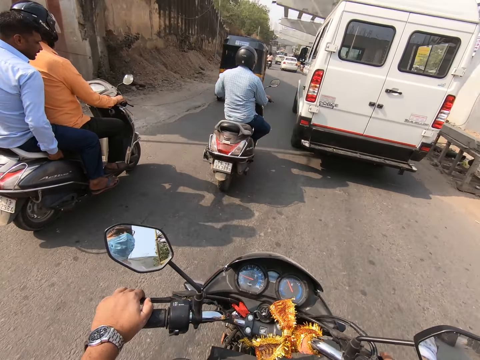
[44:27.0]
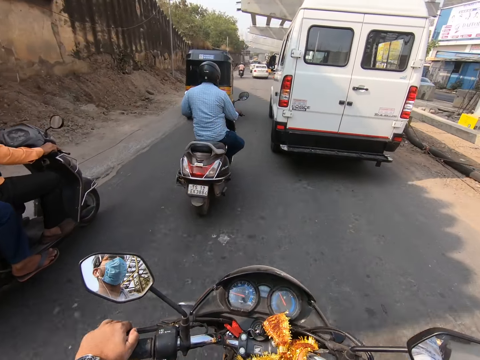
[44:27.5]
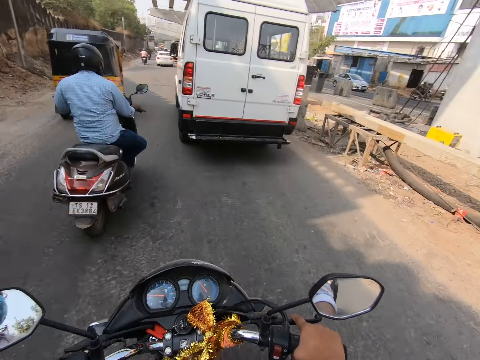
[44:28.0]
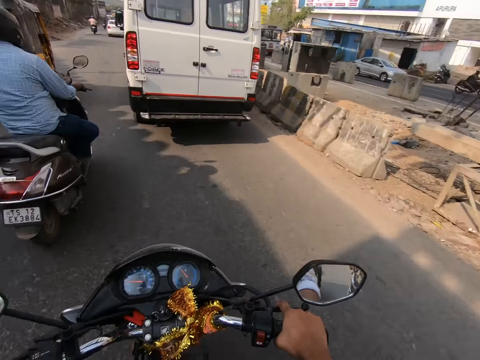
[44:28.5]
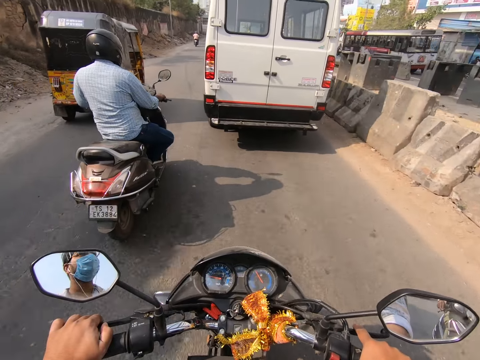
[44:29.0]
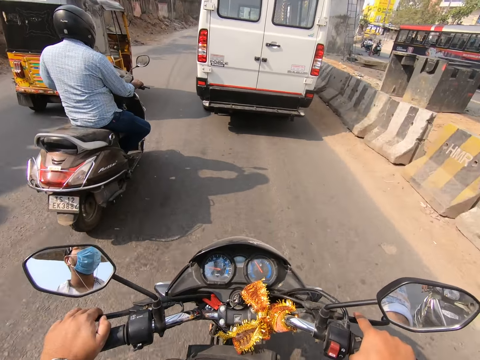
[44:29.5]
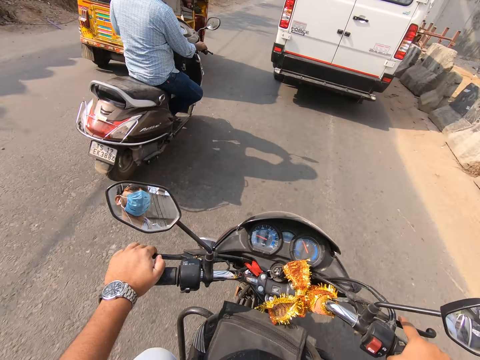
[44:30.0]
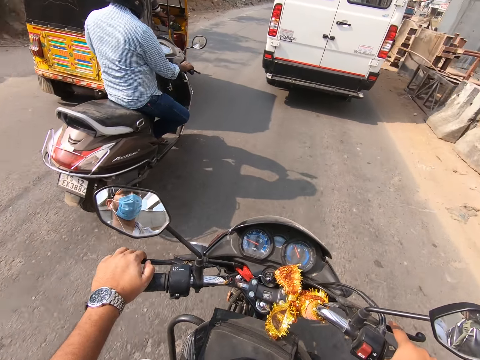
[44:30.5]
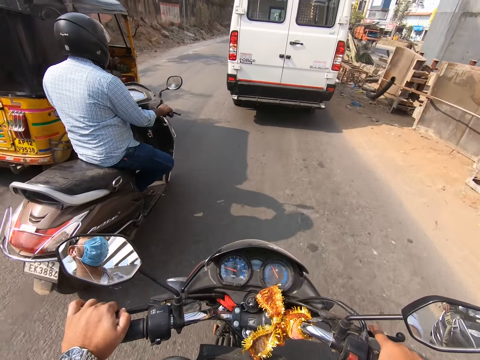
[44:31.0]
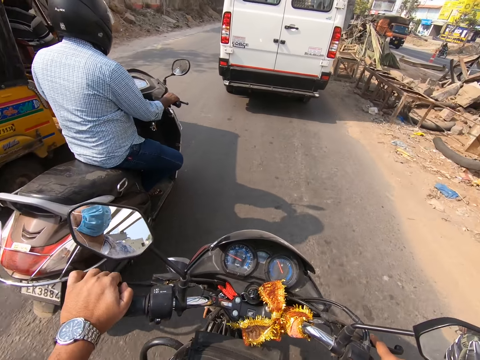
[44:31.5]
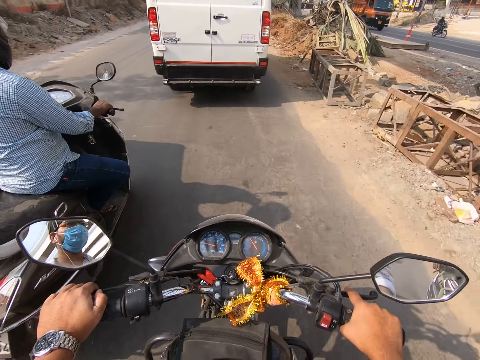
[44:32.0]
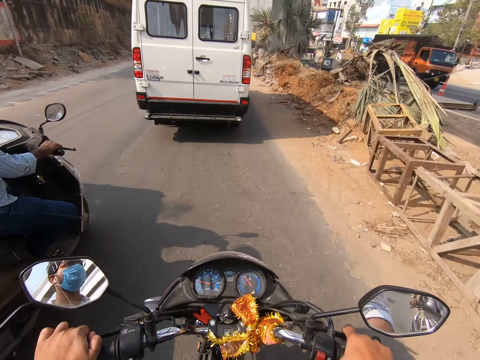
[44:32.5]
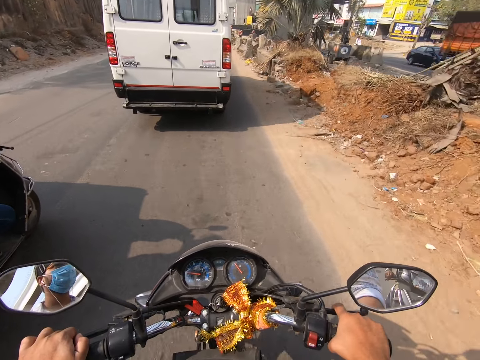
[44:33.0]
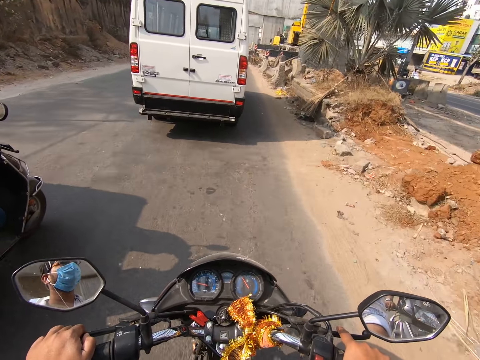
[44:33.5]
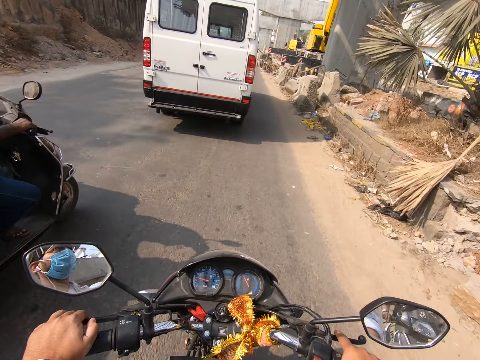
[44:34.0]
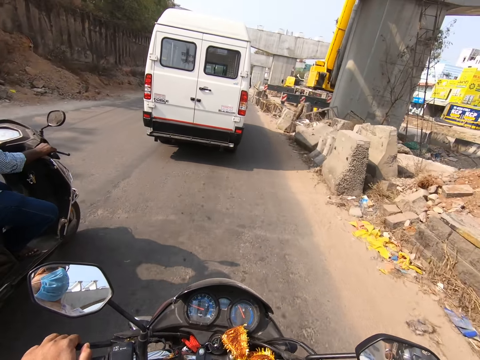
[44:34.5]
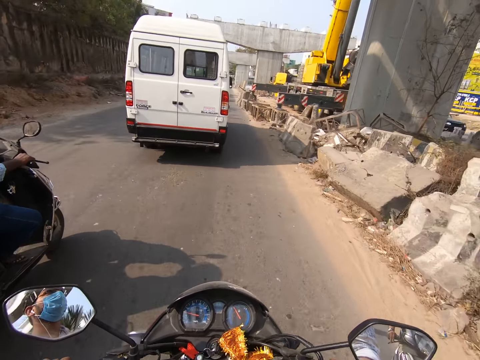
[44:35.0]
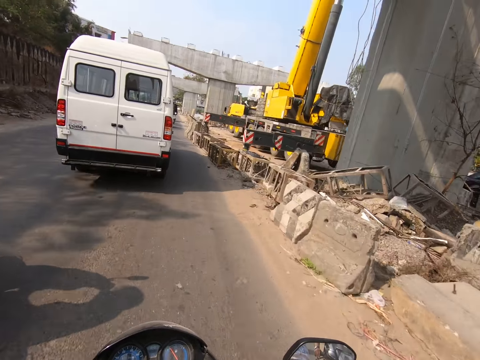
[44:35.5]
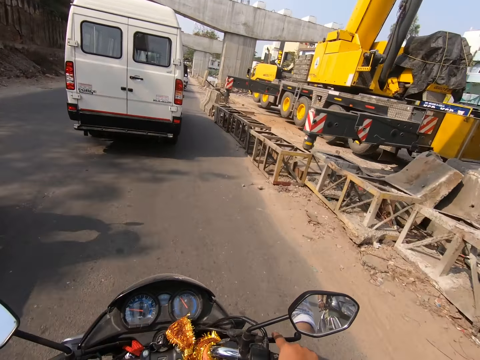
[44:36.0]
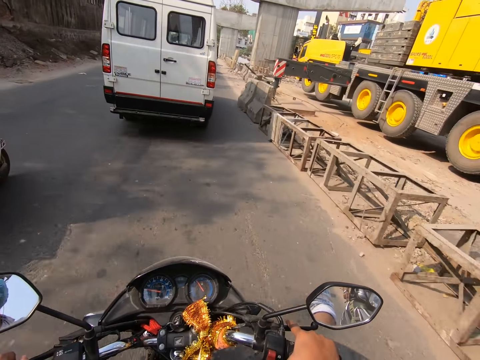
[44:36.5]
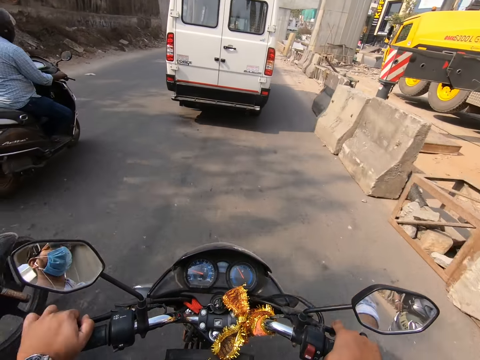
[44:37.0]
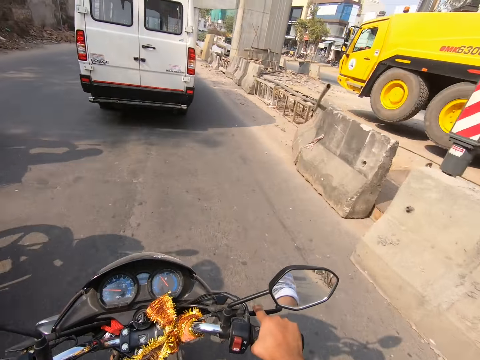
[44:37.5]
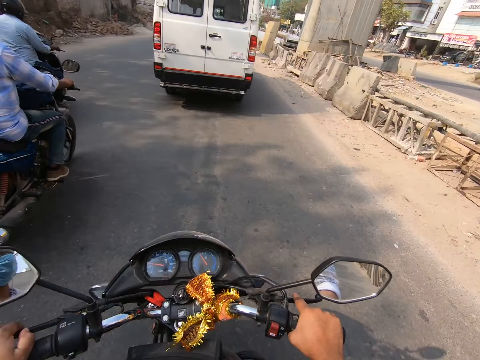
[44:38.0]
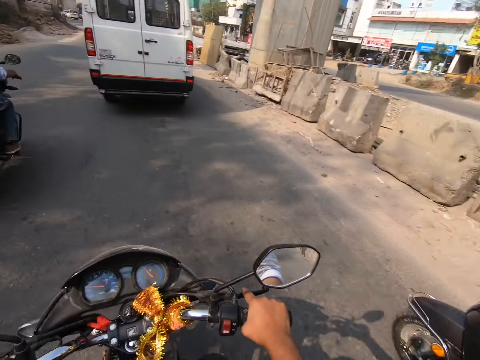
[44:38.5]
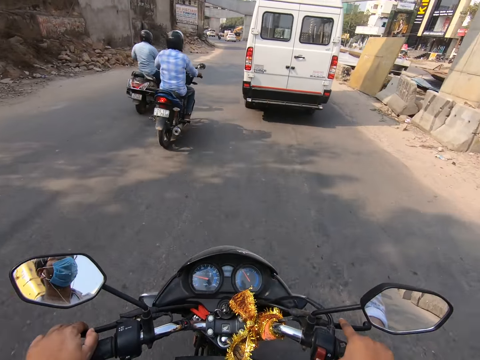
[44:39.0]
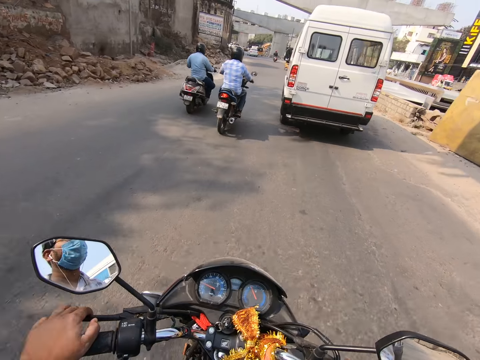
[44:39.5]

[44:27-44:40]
The camera wearer rides past a rider. They look around the road. They drive a motorbike on the road.

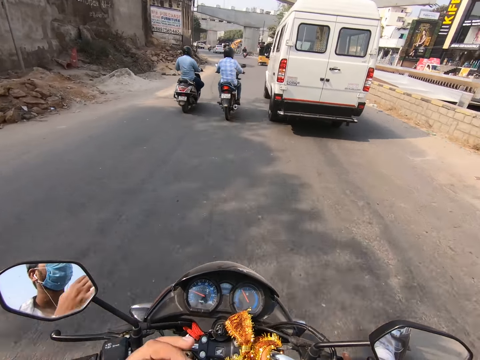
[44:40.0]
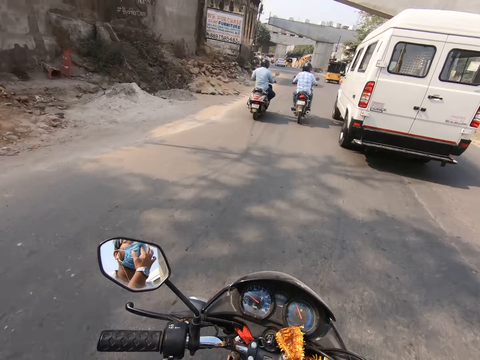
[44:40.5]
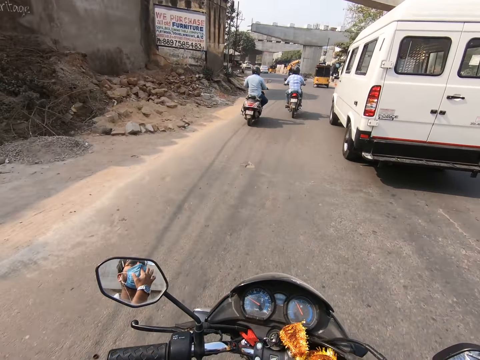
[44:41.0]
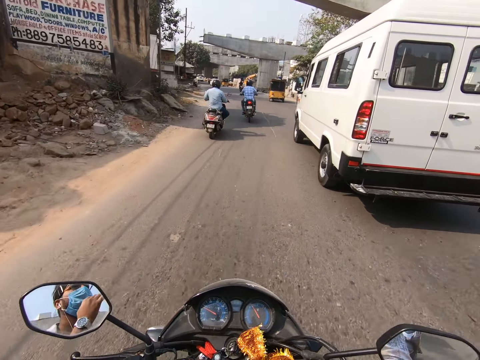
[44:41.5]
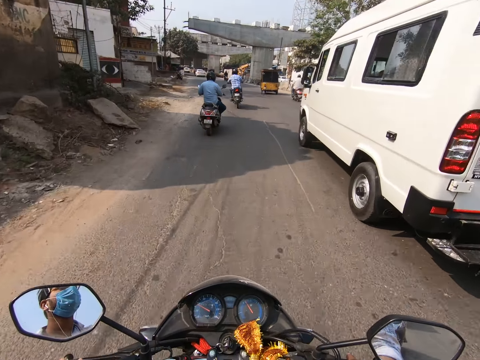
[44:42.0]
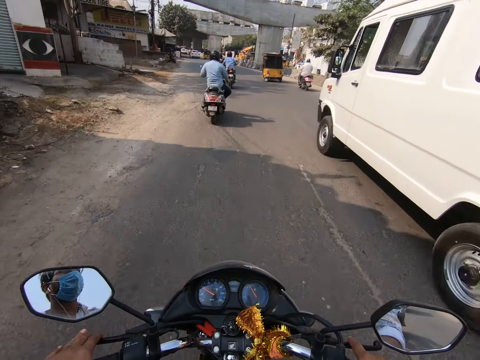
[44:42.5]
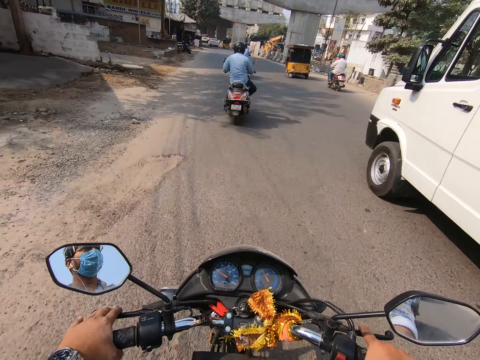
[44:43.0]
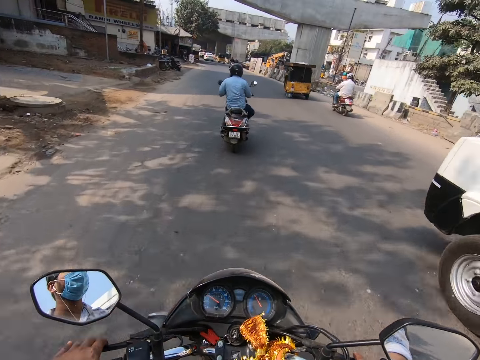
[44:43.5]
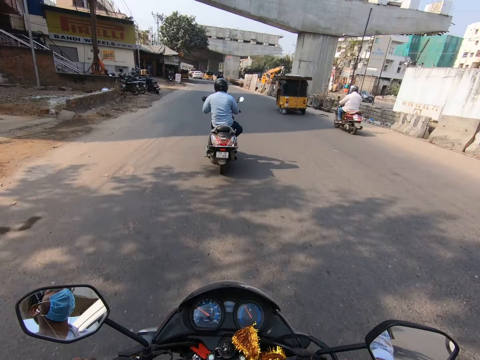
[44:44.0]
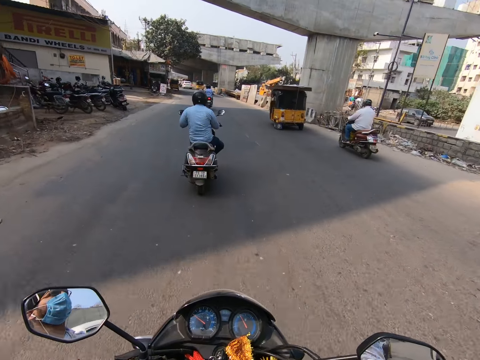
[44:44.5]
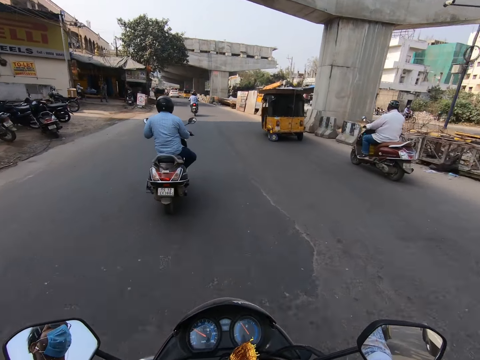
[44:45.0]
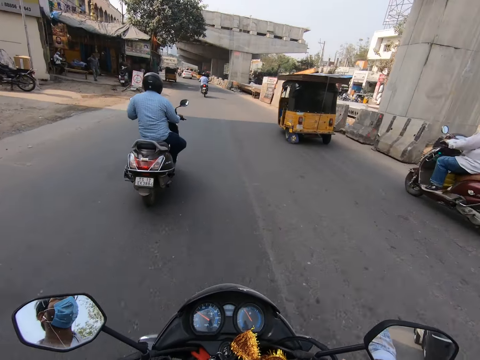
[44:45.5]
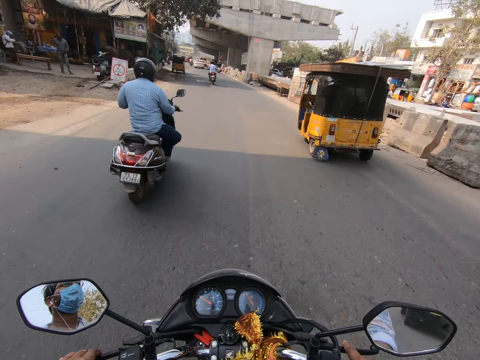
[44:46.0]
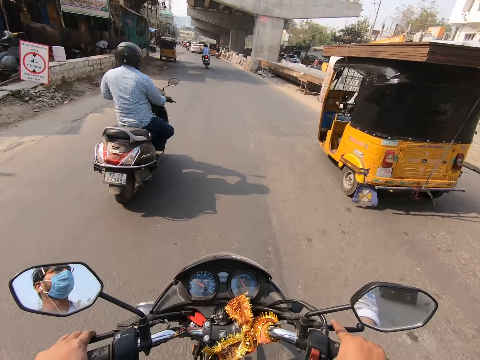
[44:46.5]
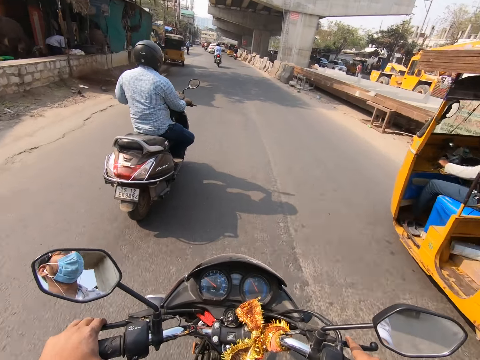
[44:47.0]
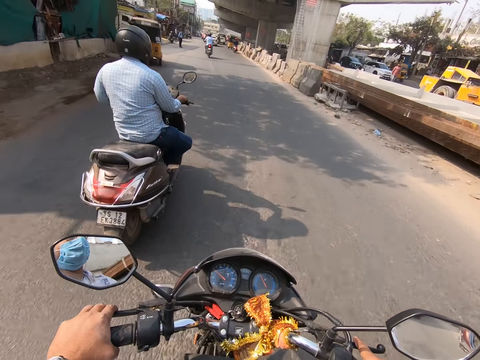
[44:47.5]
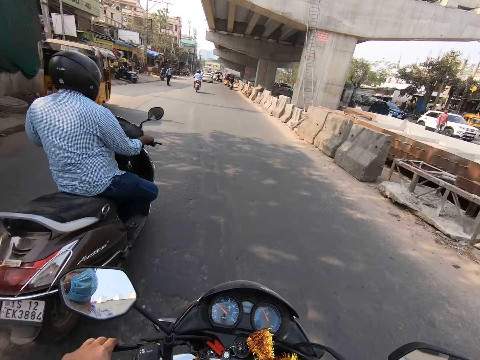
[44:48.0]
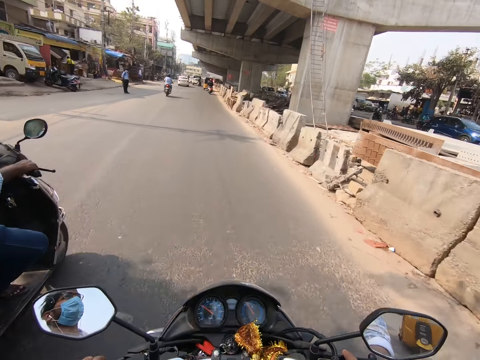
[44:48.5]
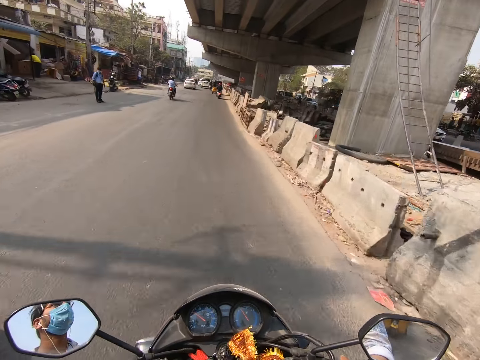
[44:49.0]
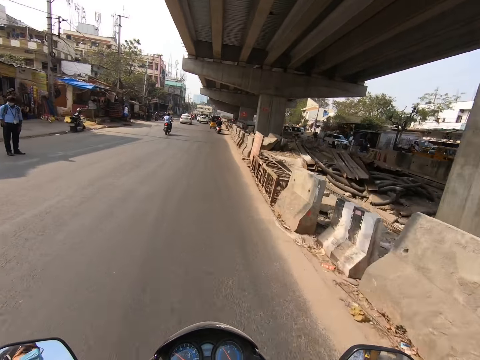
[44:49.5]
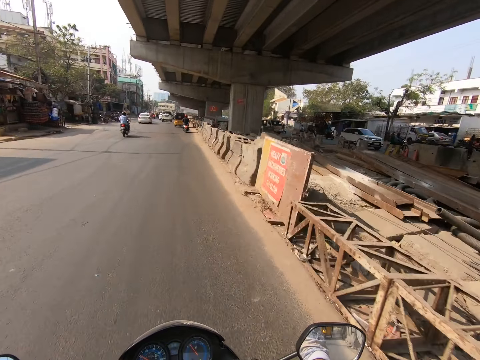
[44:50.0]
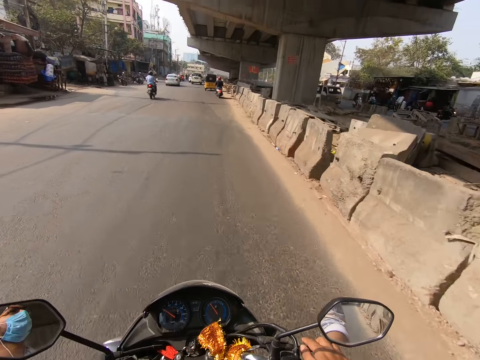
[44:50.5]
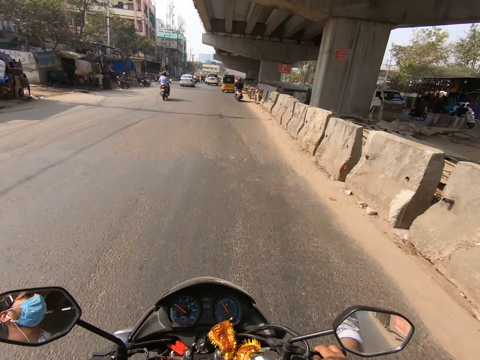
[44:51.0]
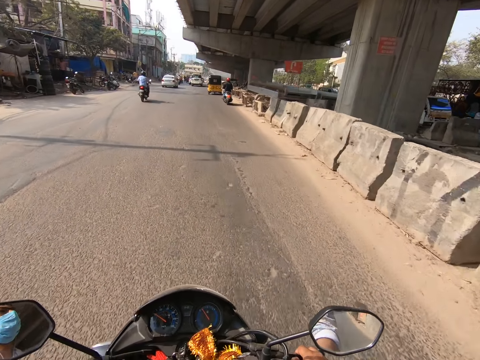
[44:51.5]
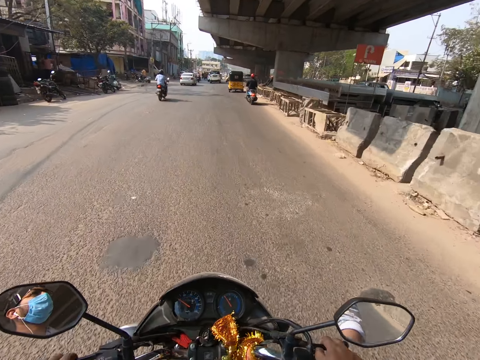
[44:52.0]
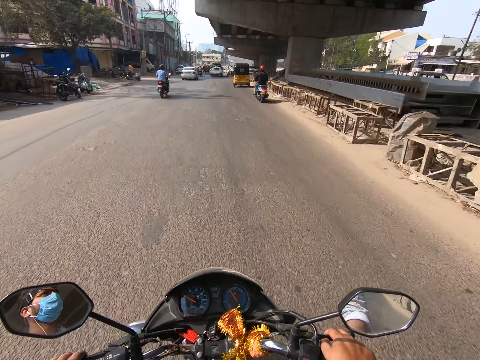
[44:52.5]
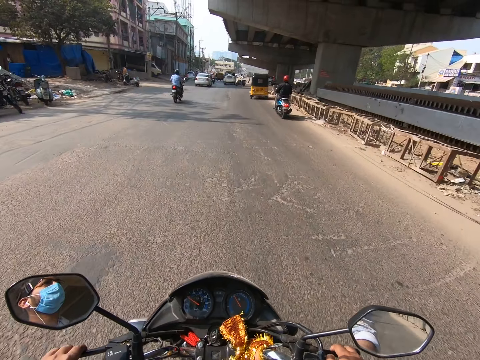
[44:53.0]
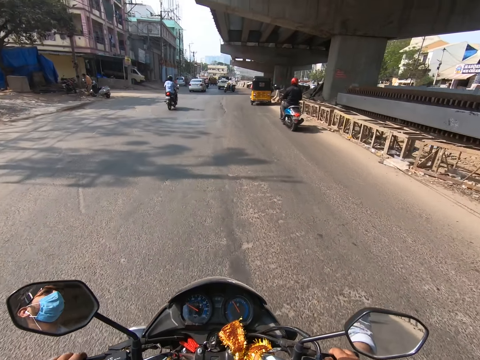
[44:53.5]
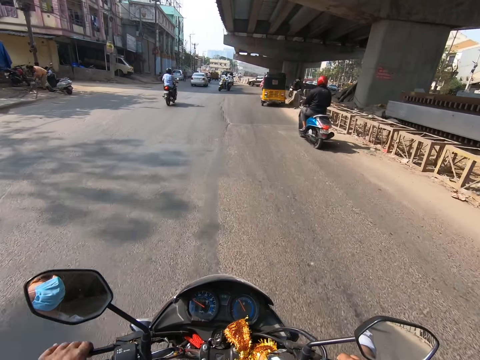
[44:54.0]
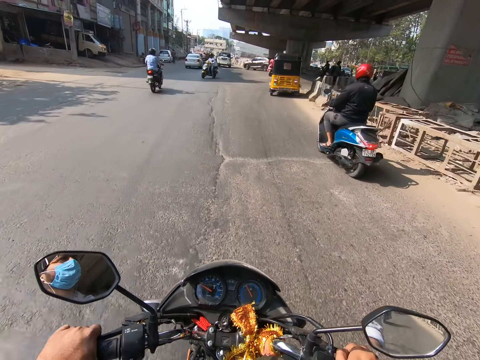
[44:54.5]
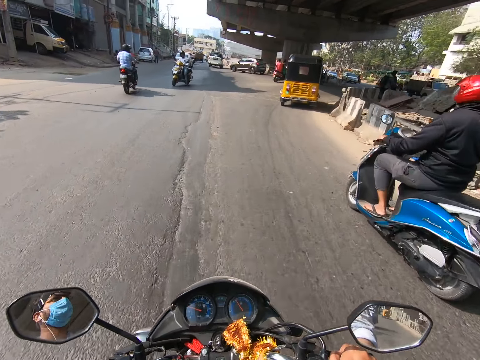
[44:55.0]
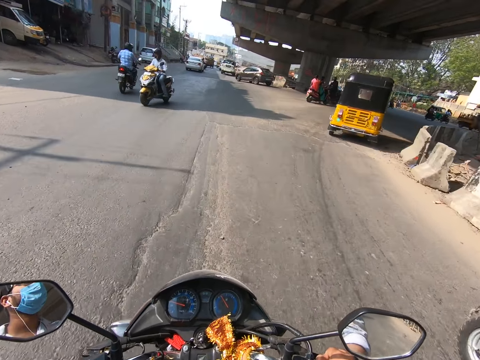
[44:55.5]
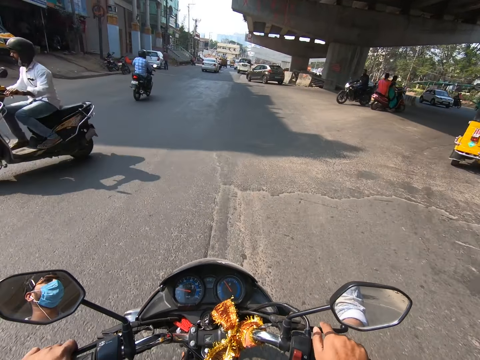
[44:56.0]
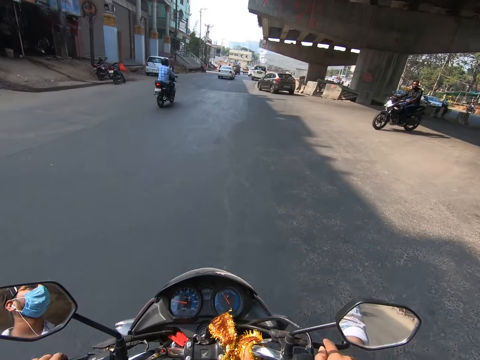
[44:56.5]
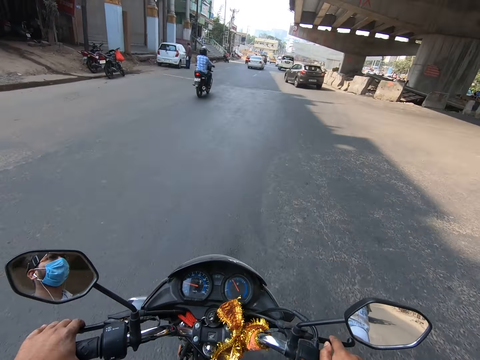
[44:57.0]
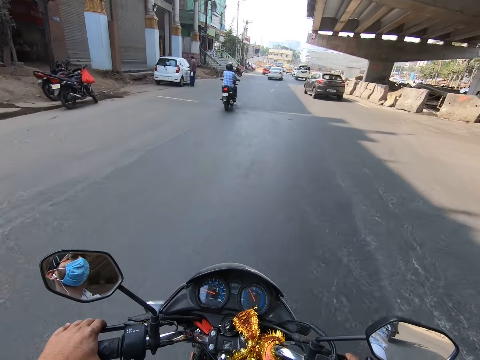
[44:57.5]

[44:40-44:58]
The camera wearer rides past a white van. They ride past a motorcycle. They ride past a rider. They ride past another rider.
